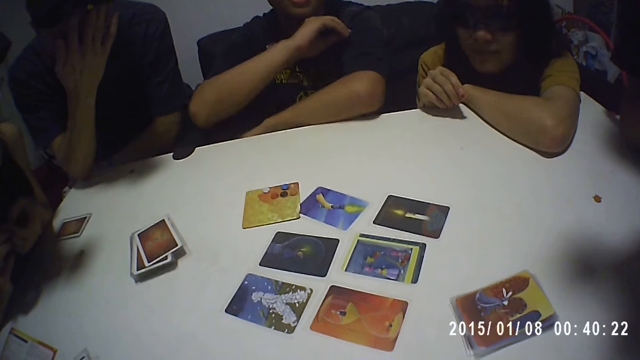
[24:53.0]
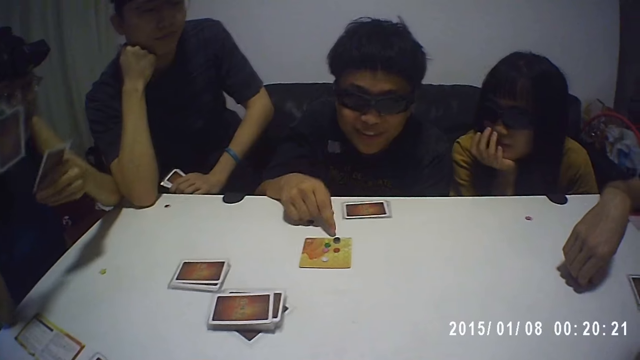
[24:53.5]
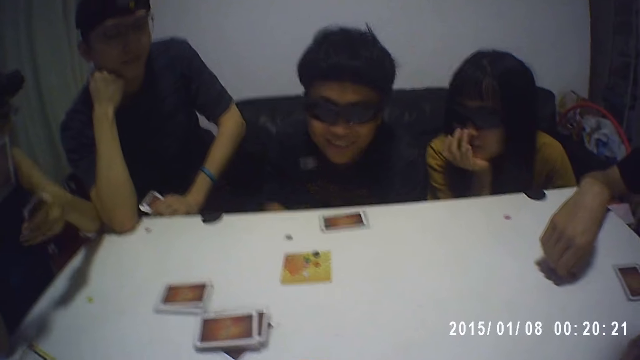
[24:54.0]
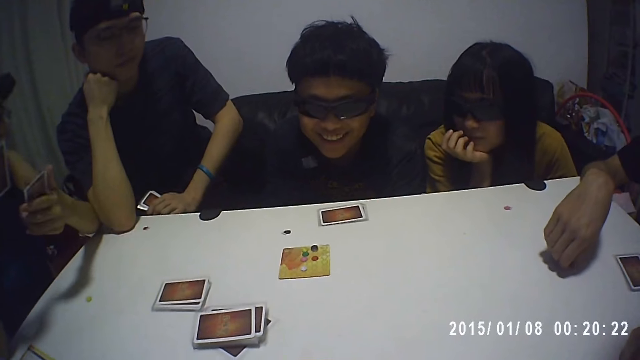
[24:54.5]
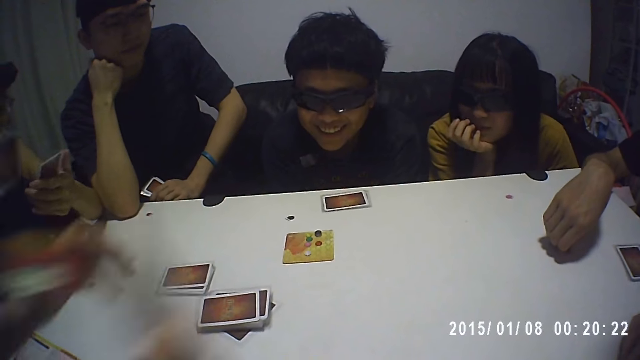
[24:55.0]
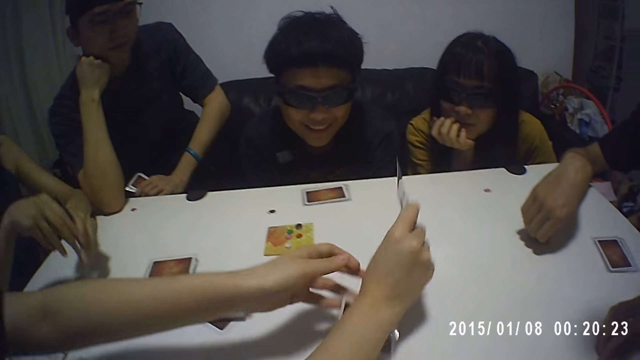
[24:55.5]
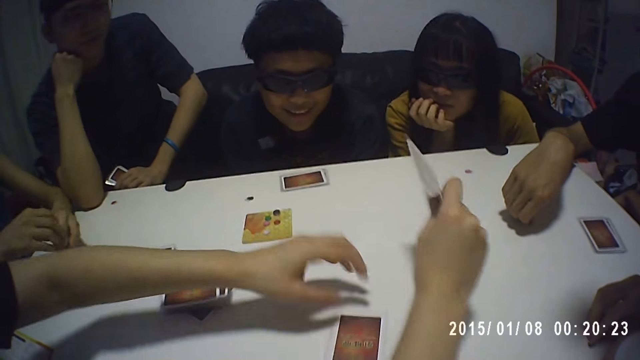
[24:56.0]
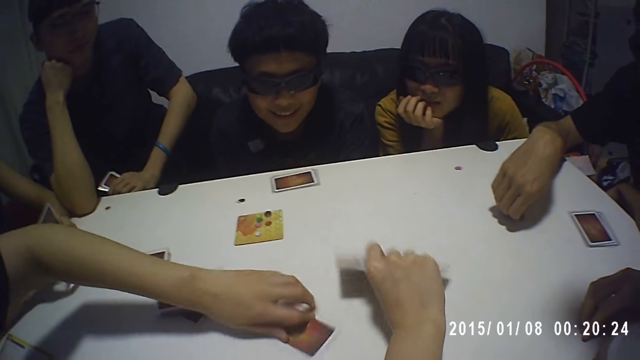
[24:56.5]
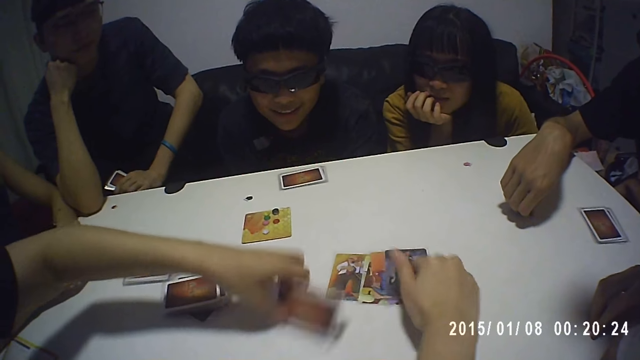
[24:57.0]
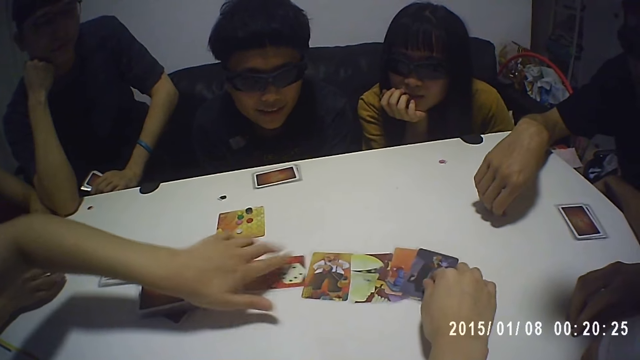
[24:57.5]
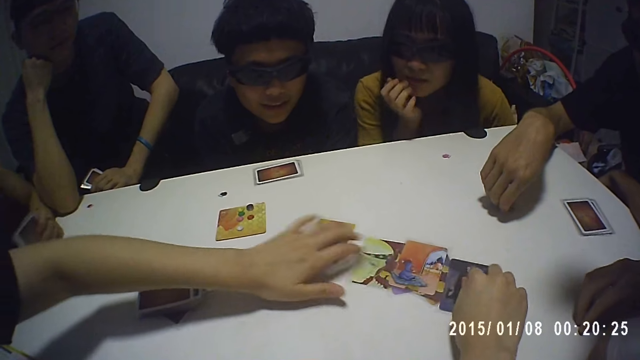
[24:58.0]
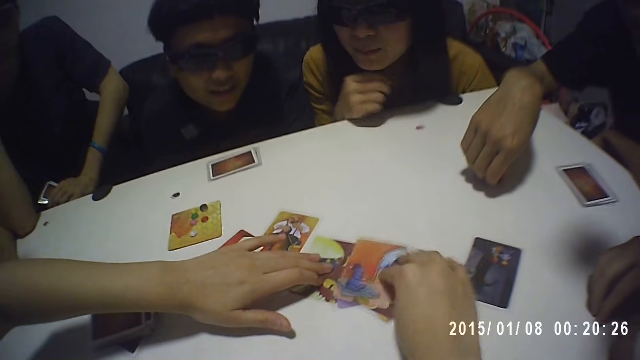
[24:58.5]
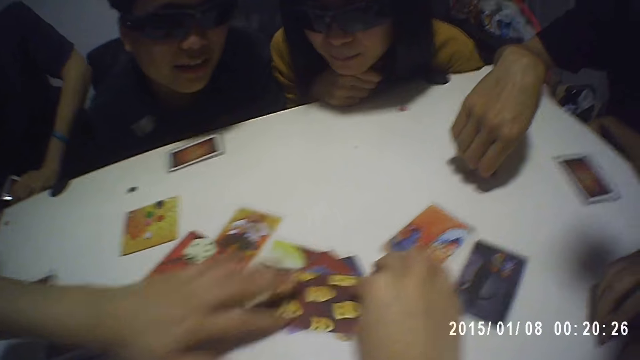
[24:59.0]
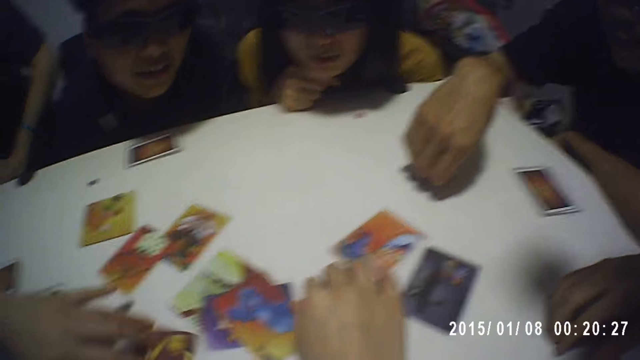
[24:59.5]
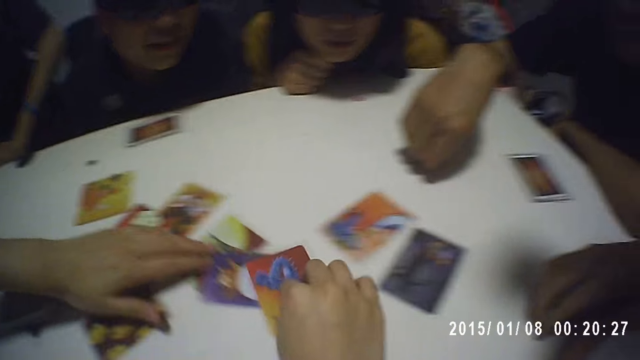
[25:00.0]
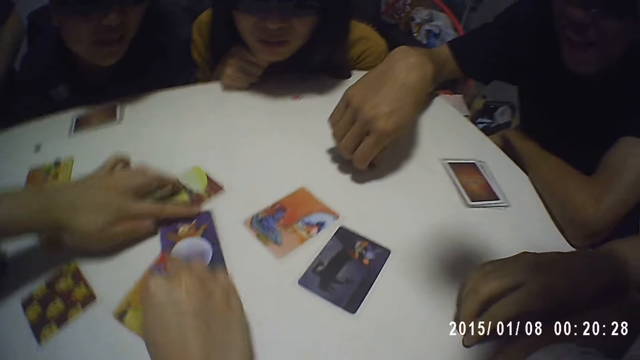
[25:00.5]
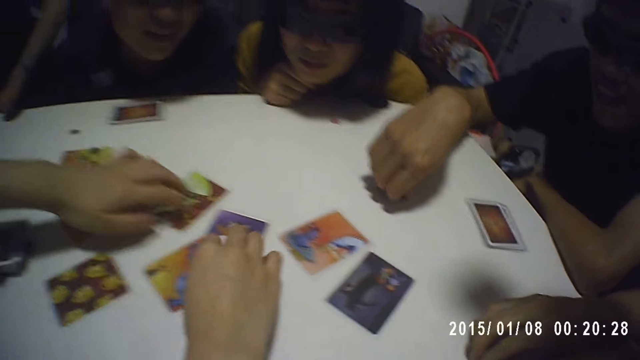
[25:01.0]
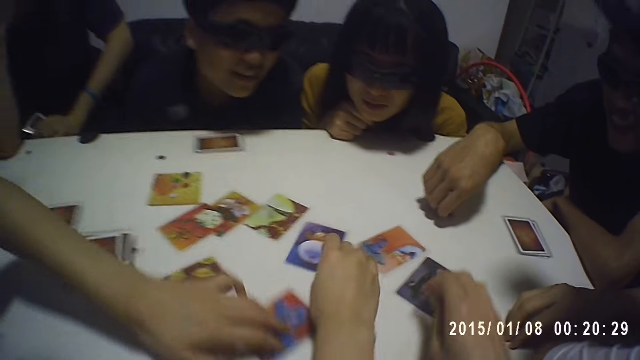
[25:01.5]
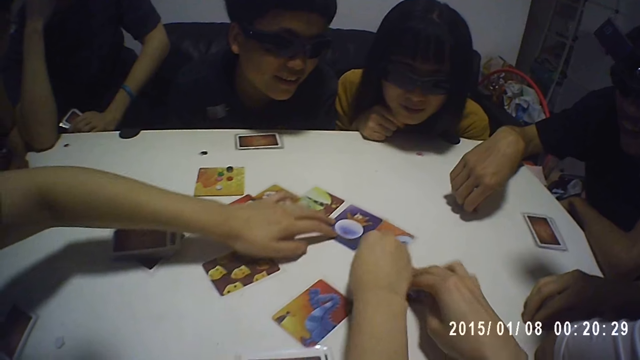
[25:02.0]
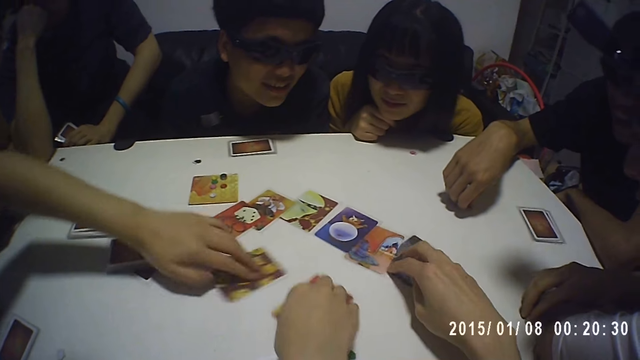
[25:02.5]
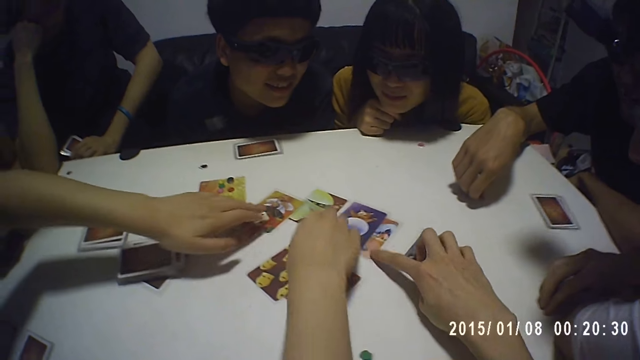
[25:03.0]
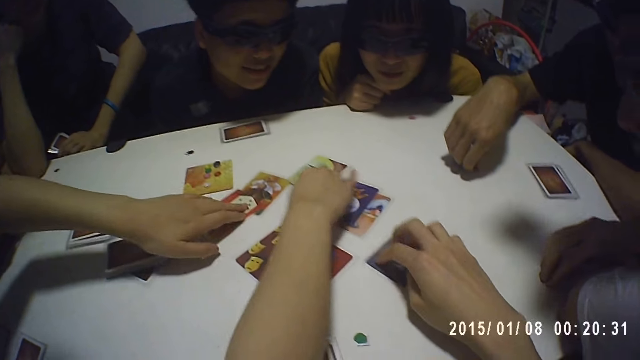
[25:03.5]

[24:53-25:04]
A woman holds some cards in both hands. A man taps the table with his right hand. Another woman holds some cards in both hands. The first woman passes the cards in her right hand to her left hand. The other woman places the cards on the table with both hands. The first woman holds the cards with both hands. The other woman spreads the cards on the table with both hands. The camera wearer moves a card on the table with his right hand. He spreads the cards on the table.

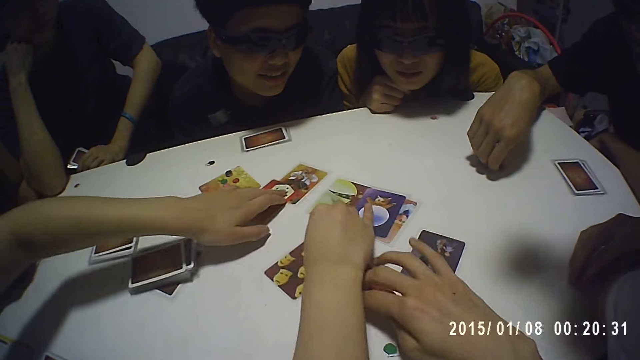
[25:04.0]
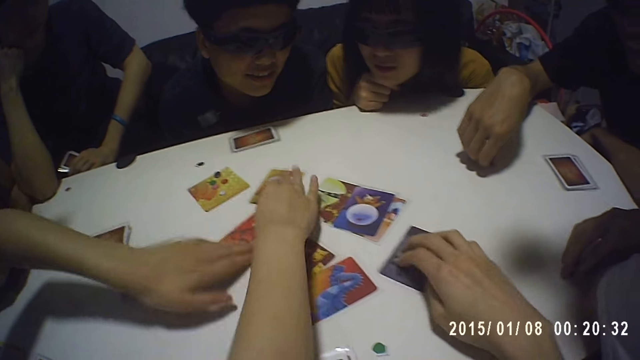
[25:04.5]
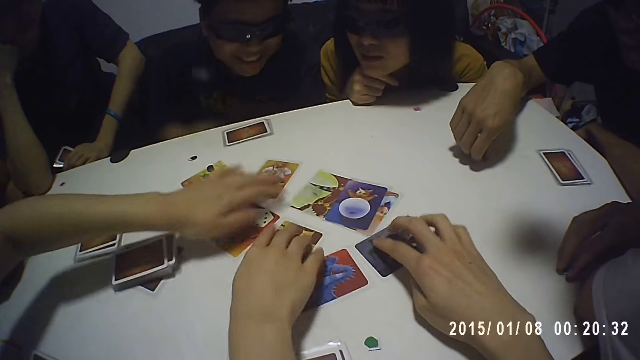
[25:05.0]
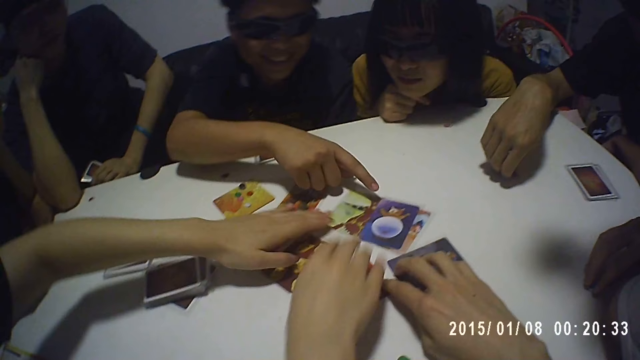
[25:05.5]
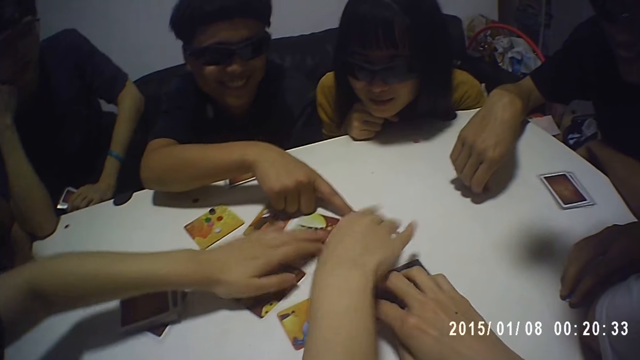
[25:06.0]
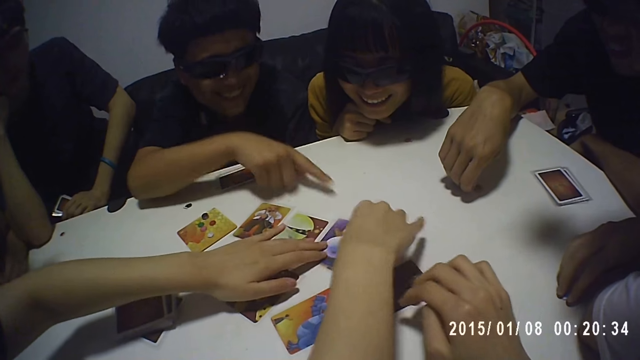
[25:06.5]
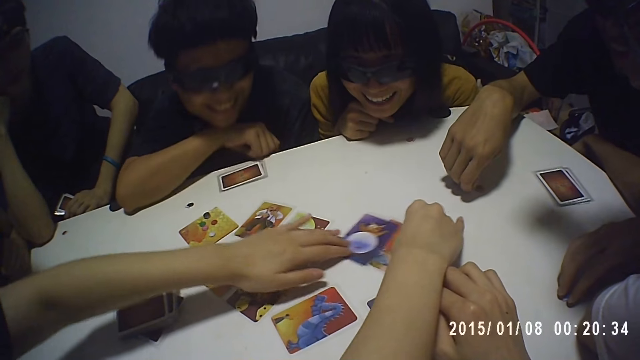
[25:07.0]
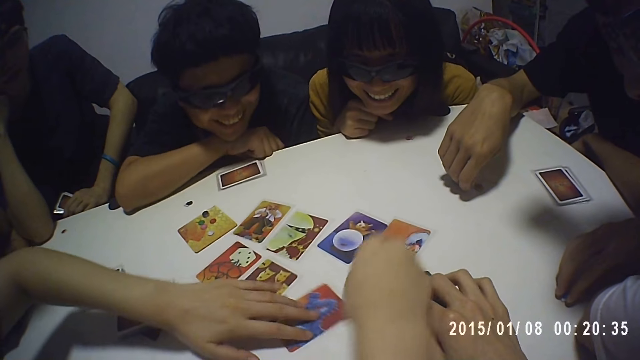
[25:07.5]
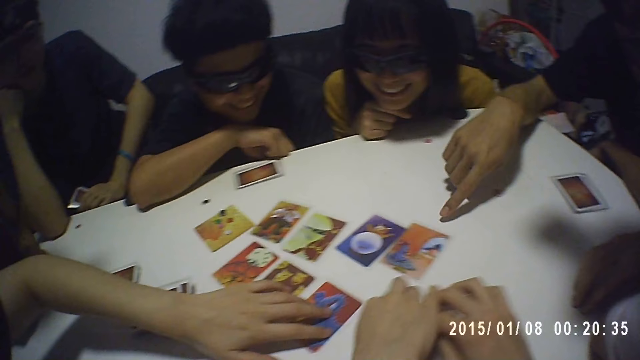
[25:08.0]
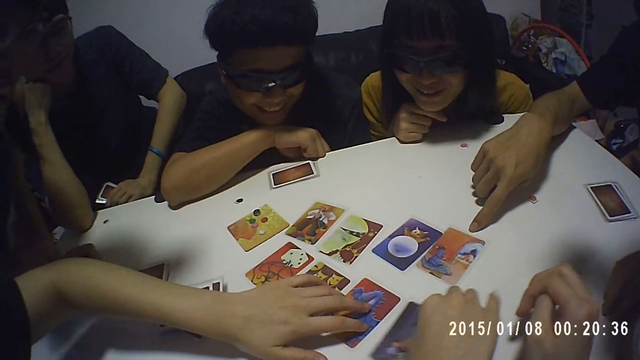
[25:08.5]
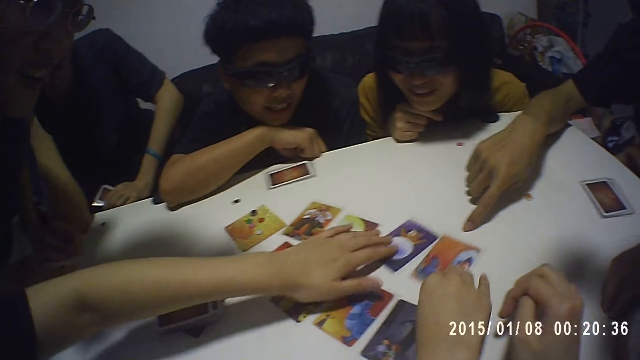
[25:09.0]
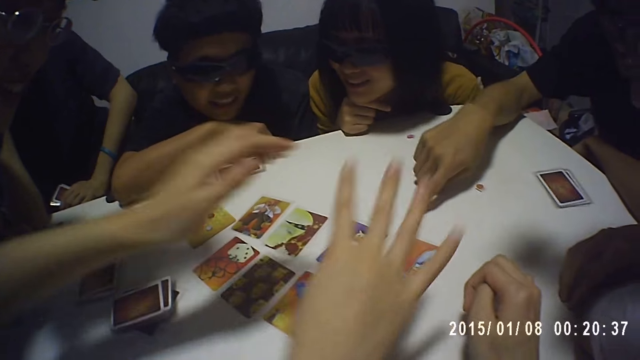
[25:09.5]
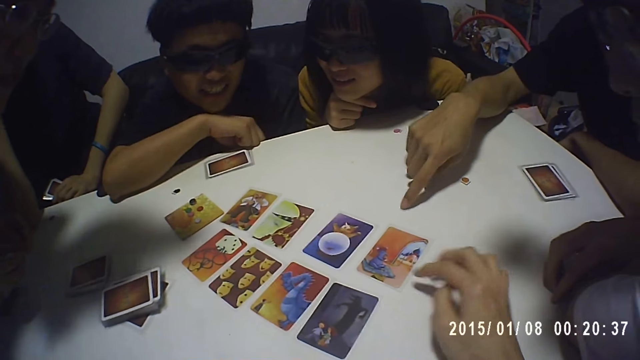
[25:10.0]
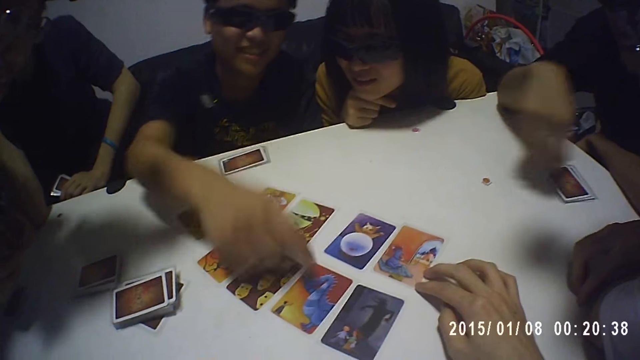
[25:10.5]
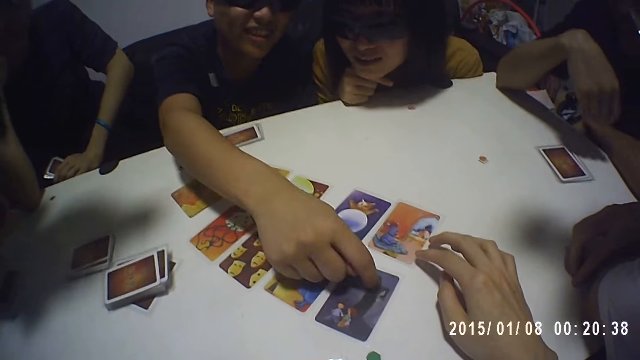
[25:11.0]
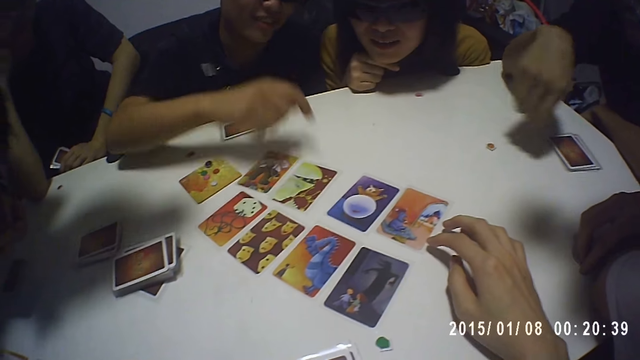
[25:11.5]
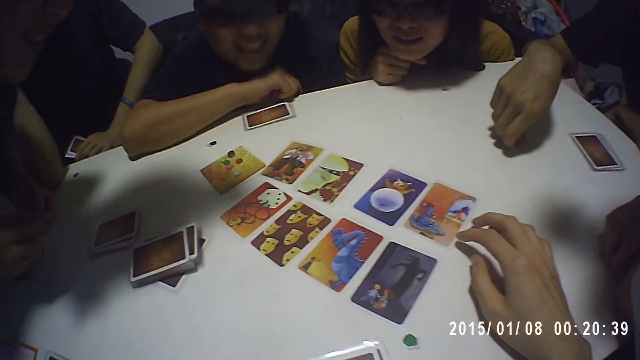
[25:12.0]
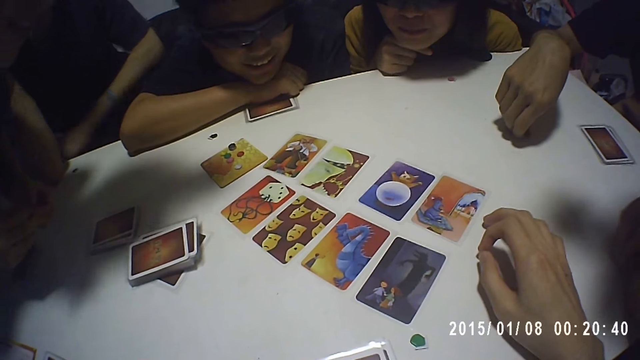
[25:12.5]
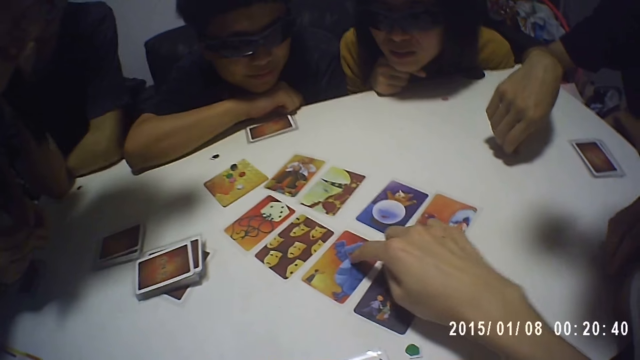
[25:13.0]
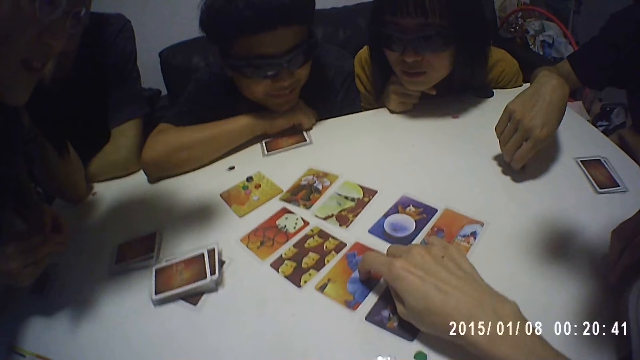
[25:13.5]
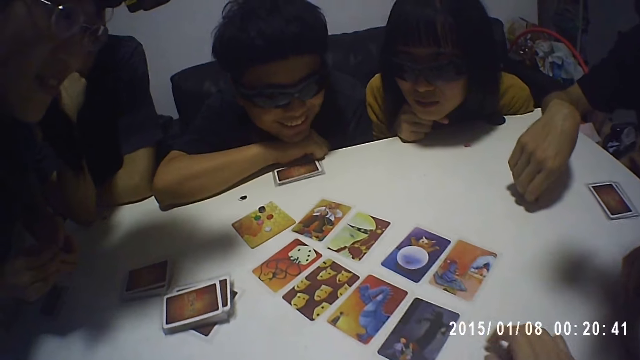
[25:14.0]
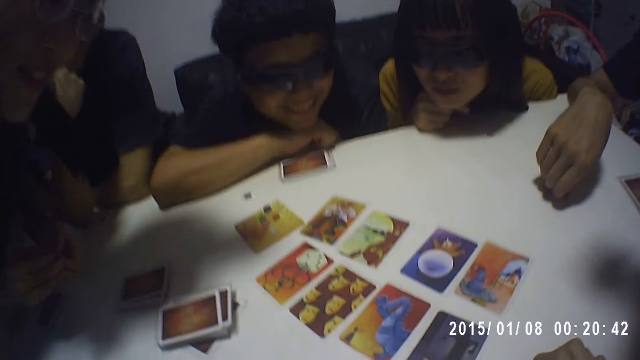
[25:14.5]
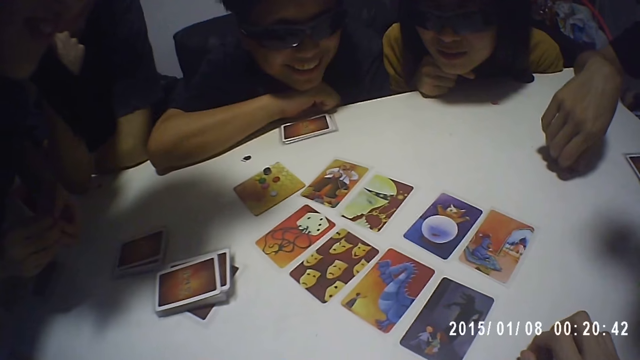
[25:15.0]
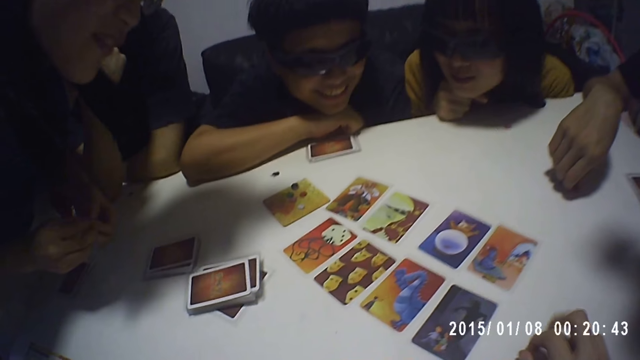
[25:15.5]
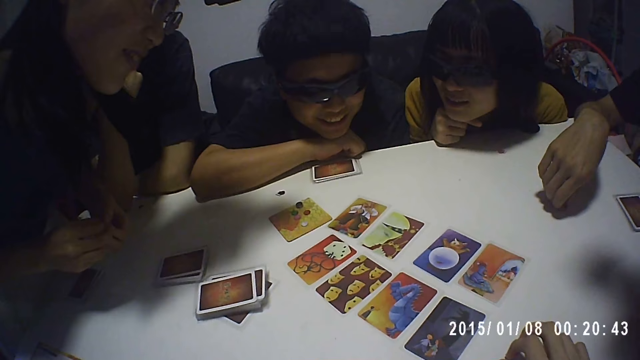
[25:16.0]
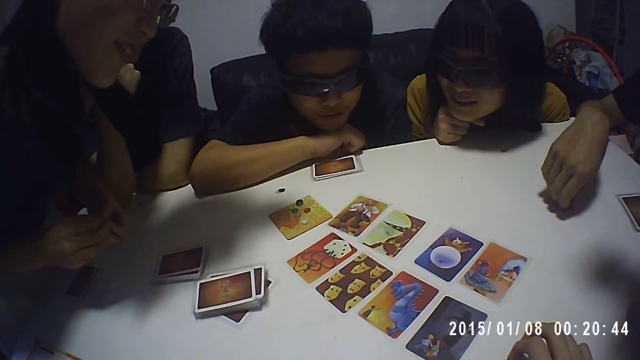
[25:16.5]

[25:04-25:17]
The camera wearer touches a card on the table with his right hand and moves the card on the table with his right hand. A man touches the card on the table with his right hand. The man places his right hand on the table. Another man taps the table with his right hand. The camera wearer moves the card on the table with his right hand. The first man taps the card on the table with his right hand. The other man holds the token on the table with his right hand. The camera wearer points at the card on the table. He taps the card on the table with his right hand. He looks at the cards on the table.
